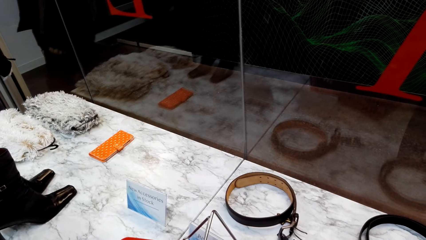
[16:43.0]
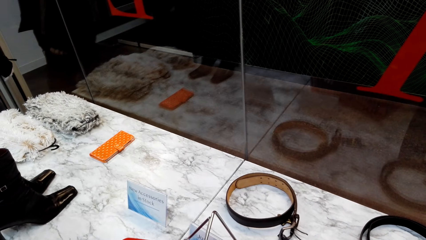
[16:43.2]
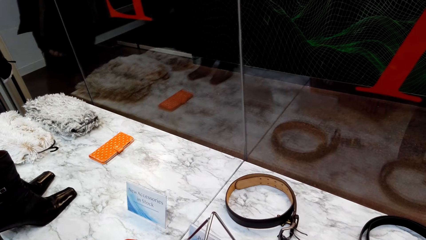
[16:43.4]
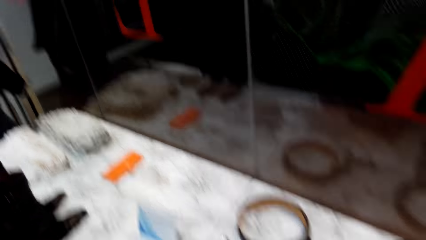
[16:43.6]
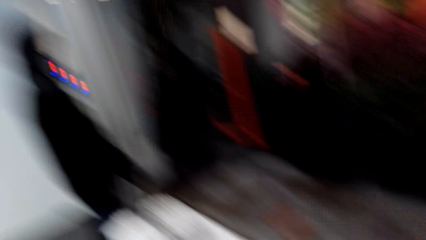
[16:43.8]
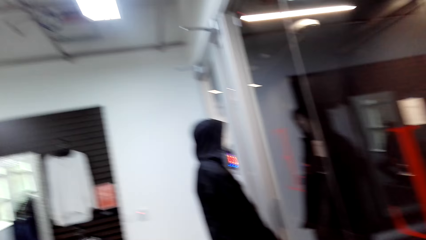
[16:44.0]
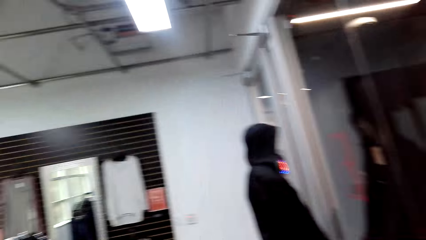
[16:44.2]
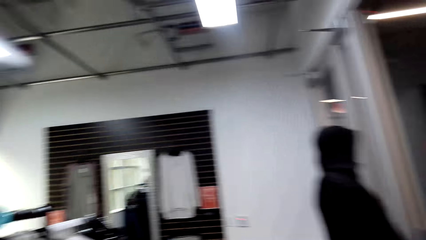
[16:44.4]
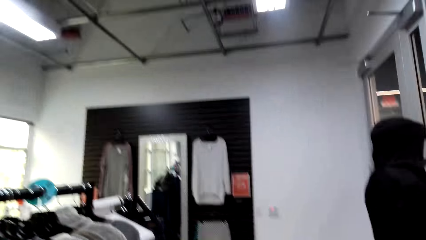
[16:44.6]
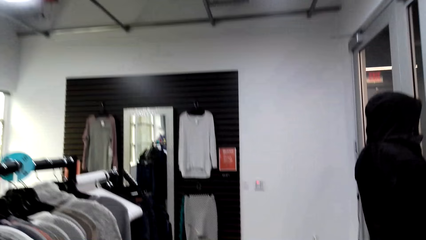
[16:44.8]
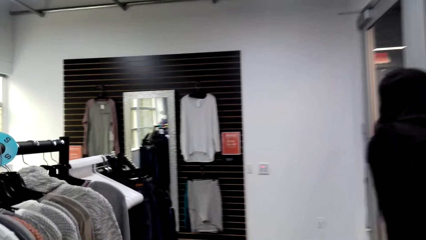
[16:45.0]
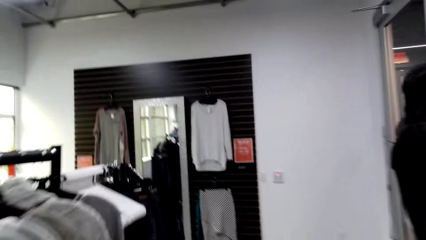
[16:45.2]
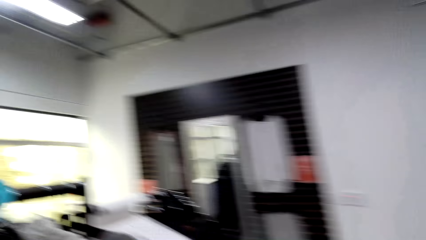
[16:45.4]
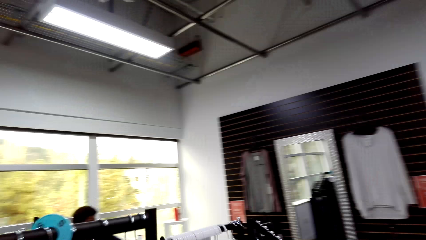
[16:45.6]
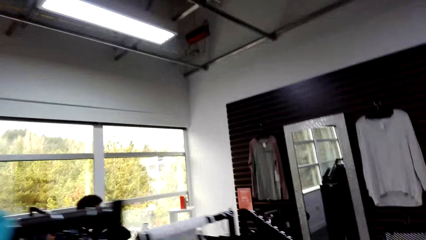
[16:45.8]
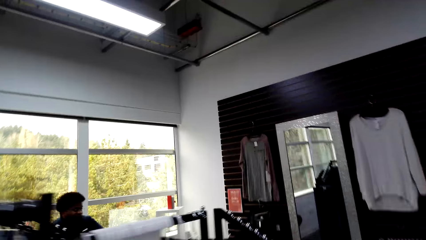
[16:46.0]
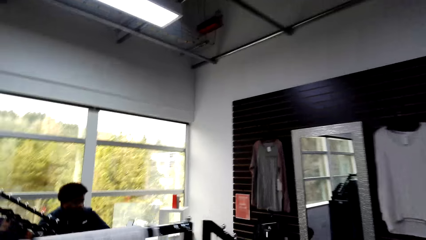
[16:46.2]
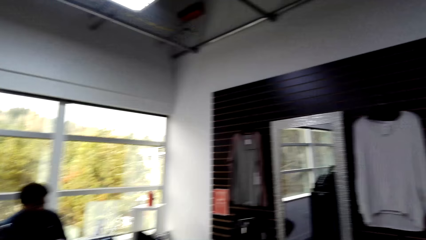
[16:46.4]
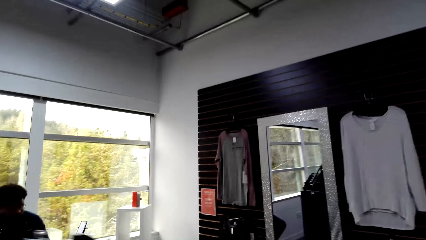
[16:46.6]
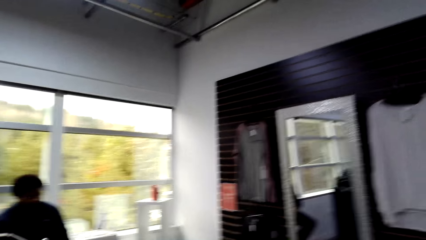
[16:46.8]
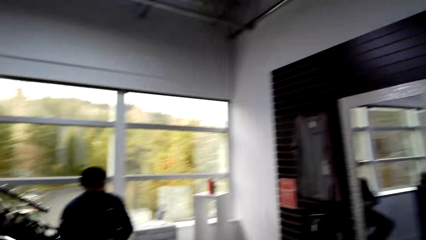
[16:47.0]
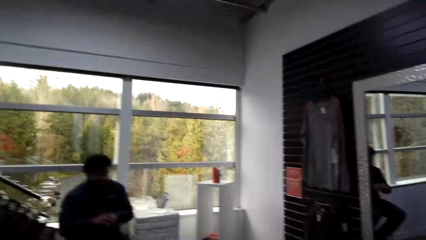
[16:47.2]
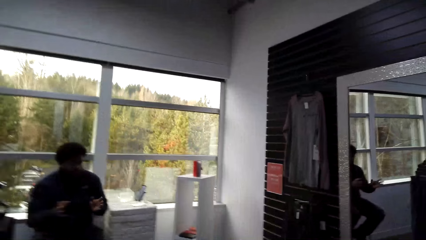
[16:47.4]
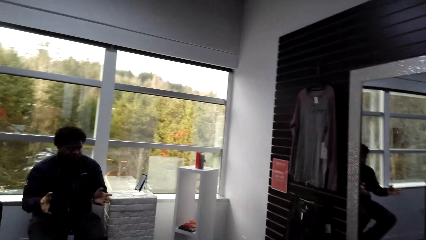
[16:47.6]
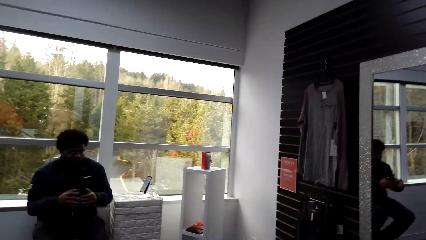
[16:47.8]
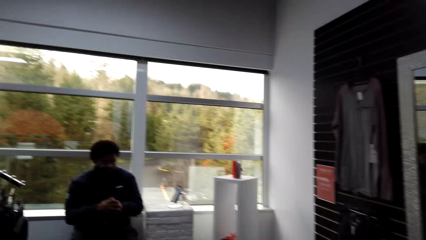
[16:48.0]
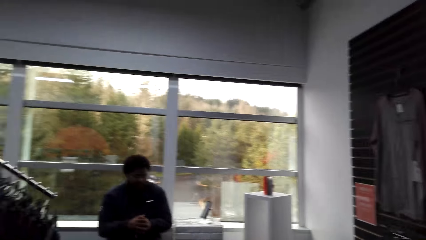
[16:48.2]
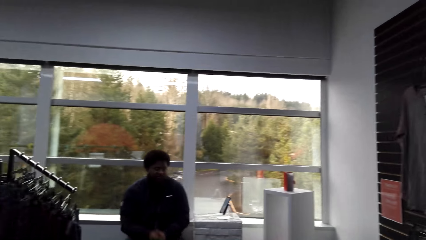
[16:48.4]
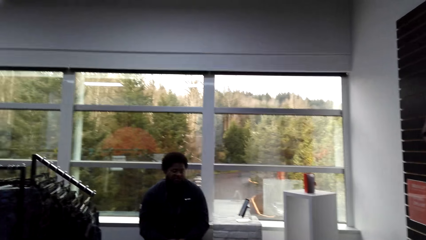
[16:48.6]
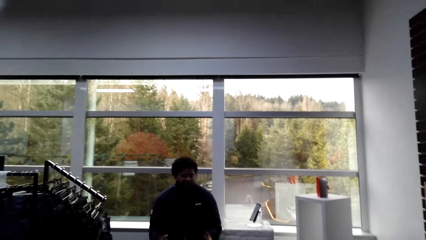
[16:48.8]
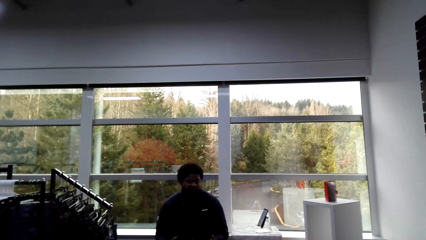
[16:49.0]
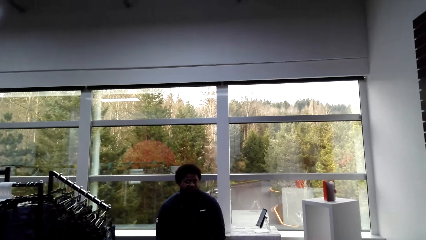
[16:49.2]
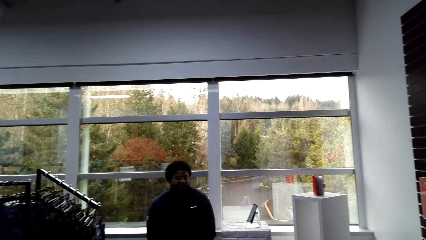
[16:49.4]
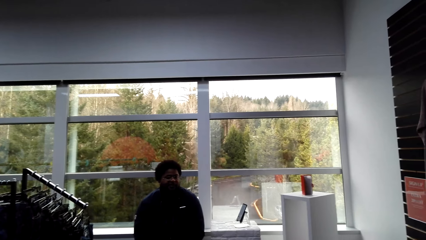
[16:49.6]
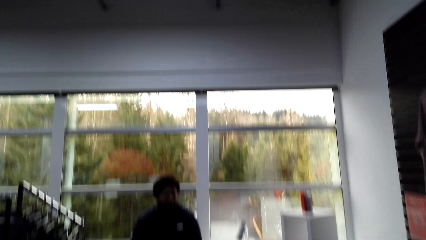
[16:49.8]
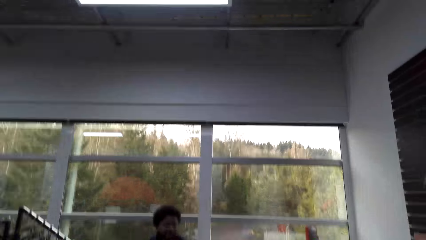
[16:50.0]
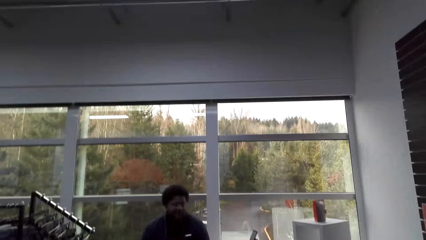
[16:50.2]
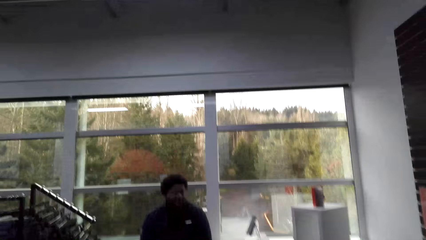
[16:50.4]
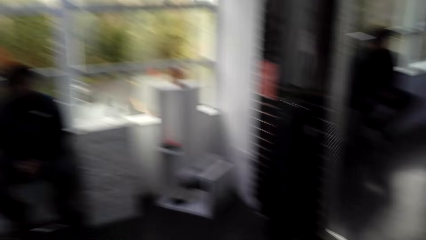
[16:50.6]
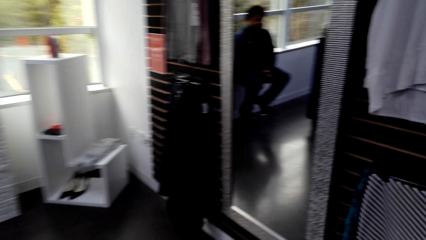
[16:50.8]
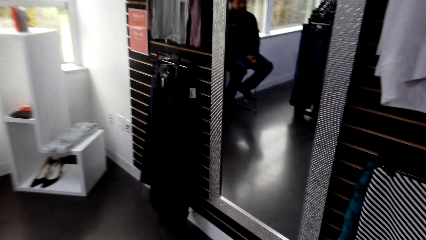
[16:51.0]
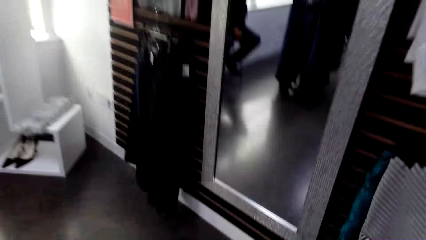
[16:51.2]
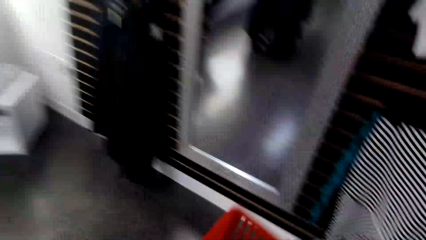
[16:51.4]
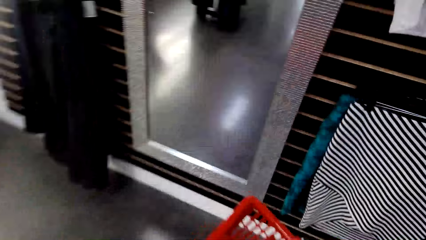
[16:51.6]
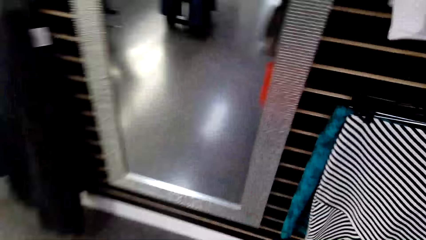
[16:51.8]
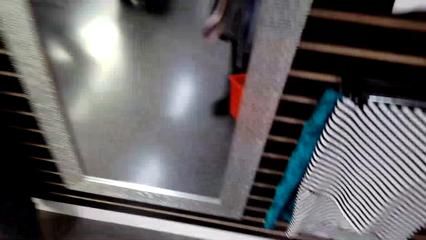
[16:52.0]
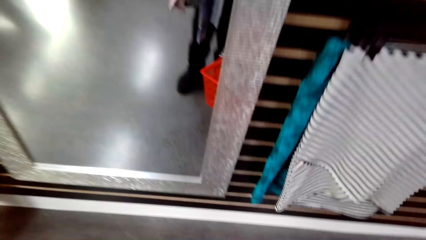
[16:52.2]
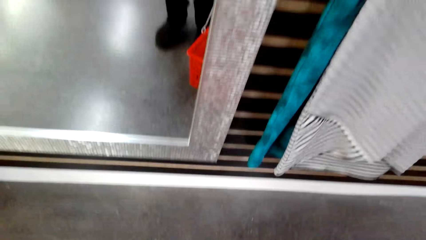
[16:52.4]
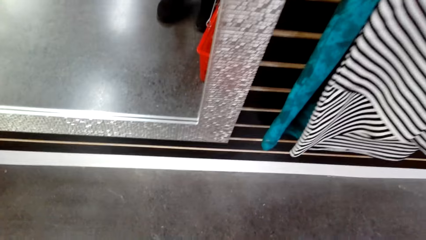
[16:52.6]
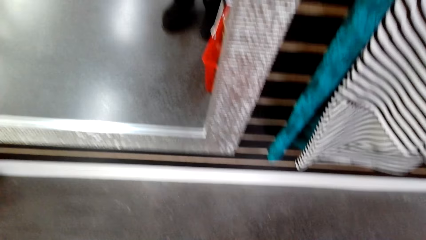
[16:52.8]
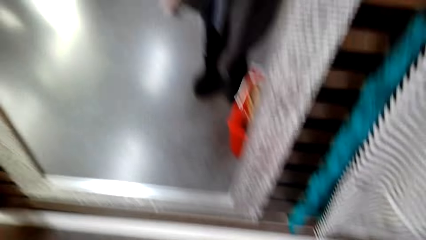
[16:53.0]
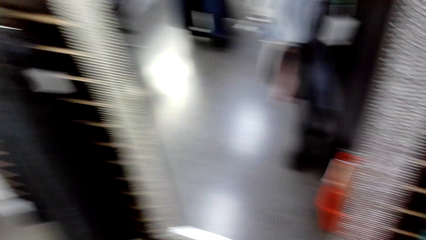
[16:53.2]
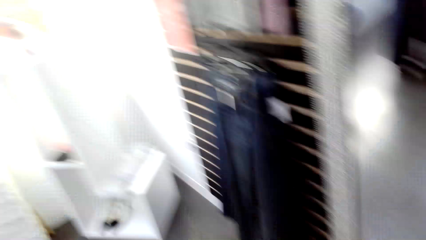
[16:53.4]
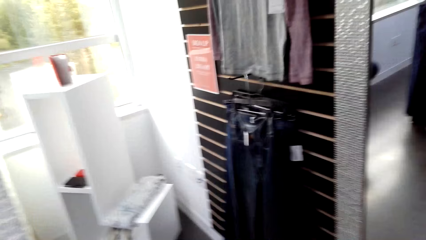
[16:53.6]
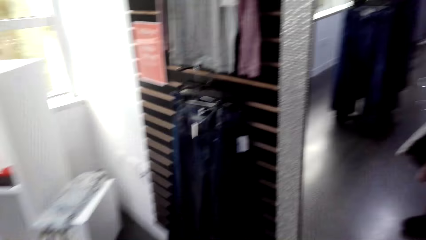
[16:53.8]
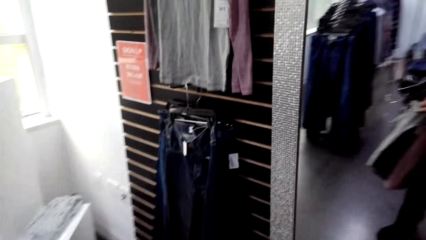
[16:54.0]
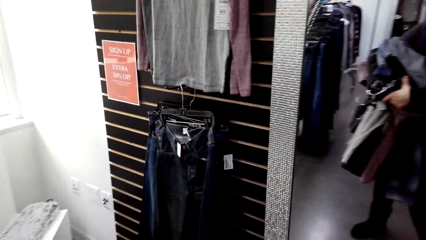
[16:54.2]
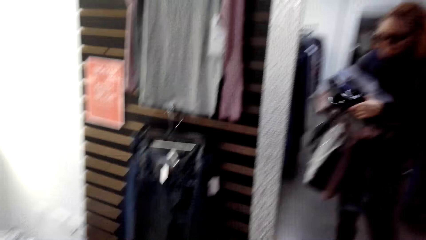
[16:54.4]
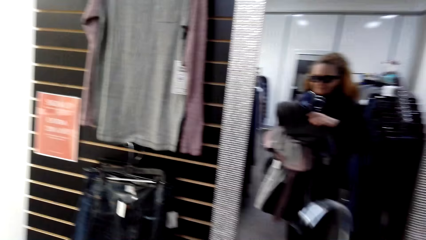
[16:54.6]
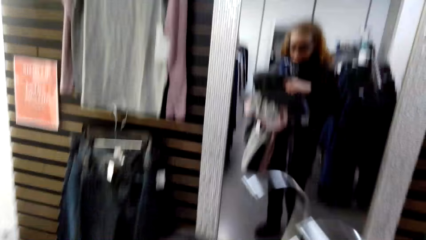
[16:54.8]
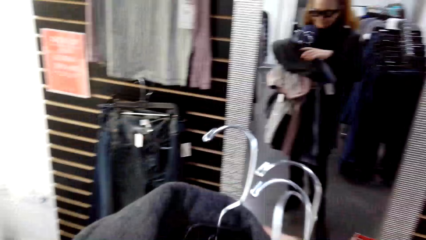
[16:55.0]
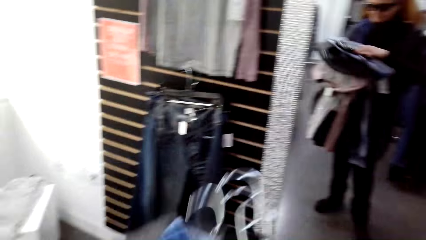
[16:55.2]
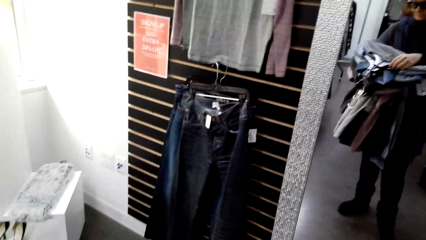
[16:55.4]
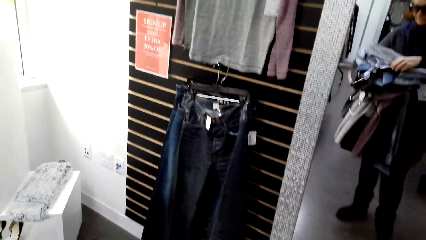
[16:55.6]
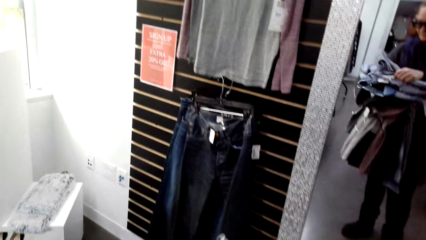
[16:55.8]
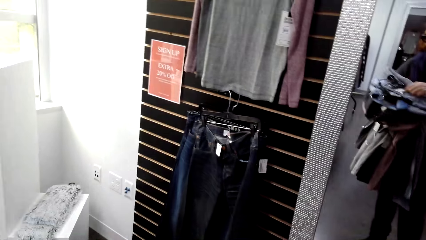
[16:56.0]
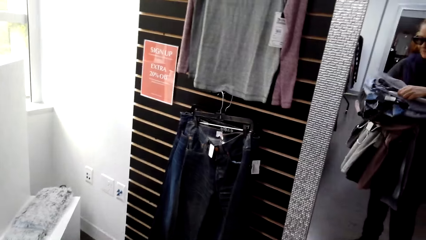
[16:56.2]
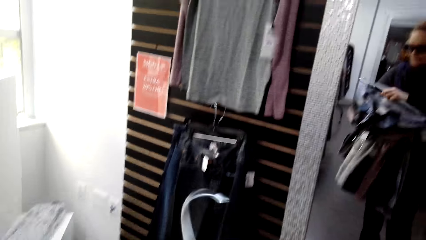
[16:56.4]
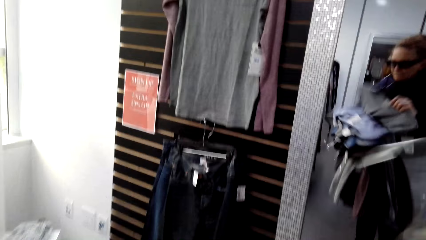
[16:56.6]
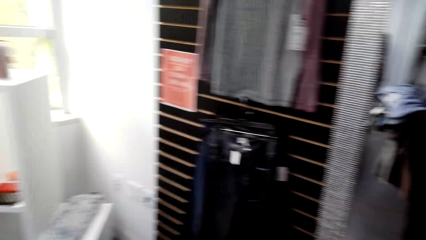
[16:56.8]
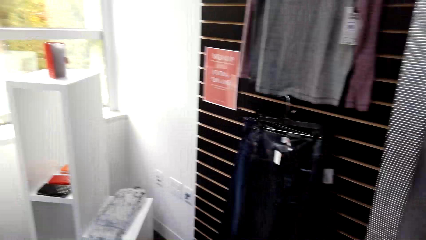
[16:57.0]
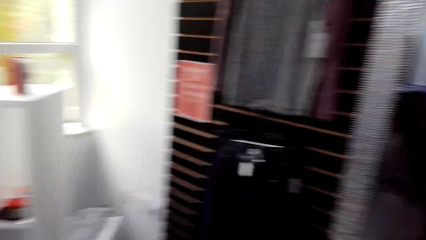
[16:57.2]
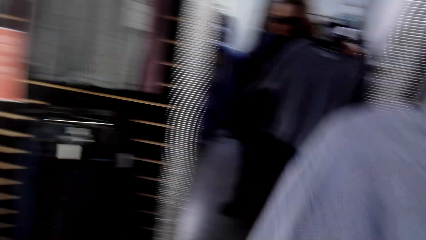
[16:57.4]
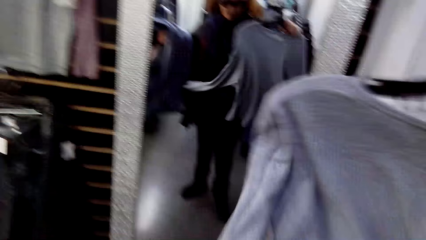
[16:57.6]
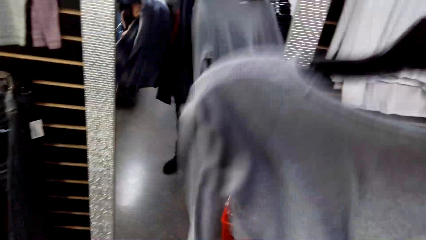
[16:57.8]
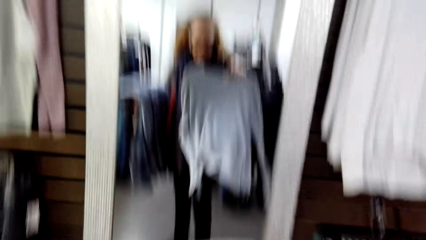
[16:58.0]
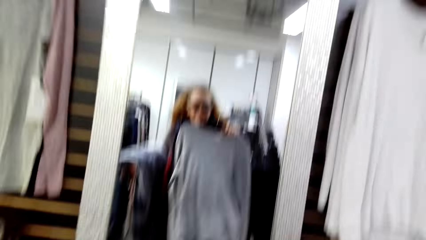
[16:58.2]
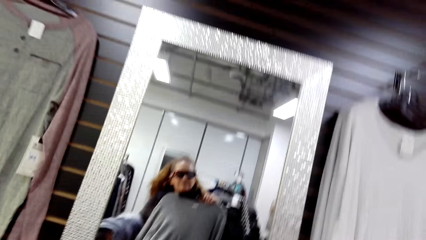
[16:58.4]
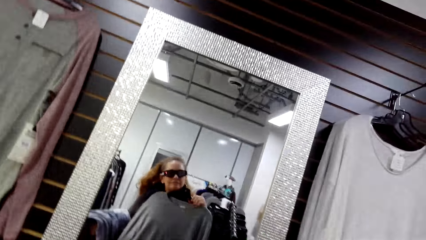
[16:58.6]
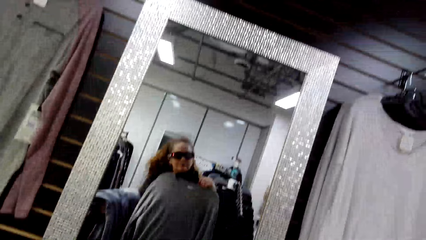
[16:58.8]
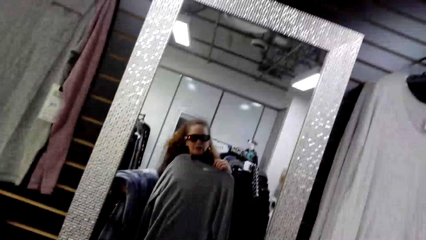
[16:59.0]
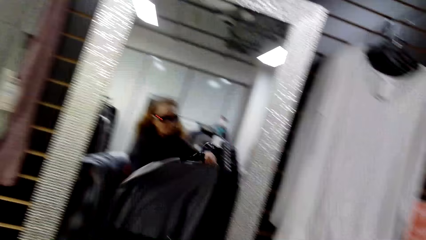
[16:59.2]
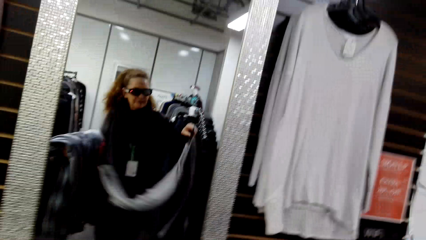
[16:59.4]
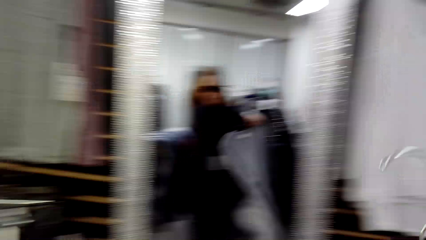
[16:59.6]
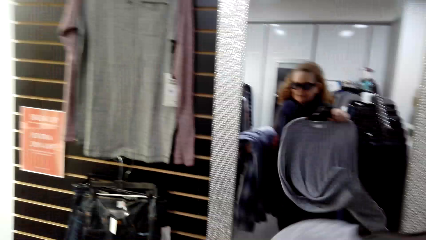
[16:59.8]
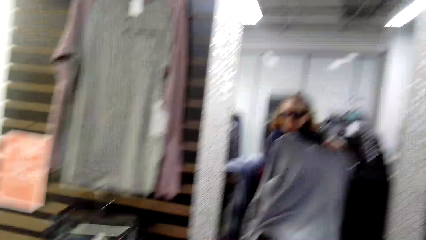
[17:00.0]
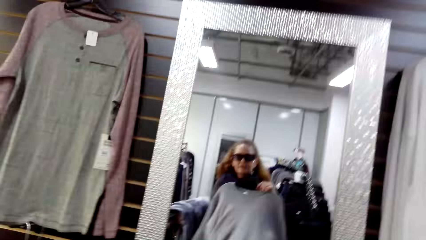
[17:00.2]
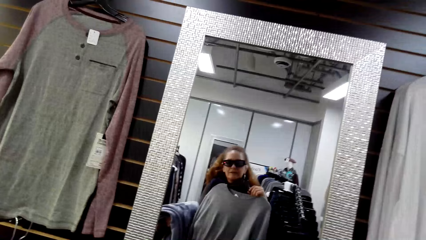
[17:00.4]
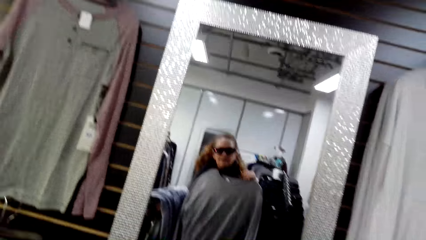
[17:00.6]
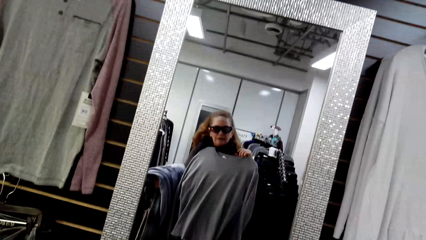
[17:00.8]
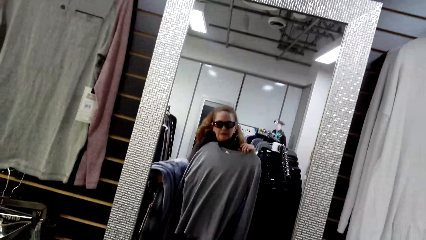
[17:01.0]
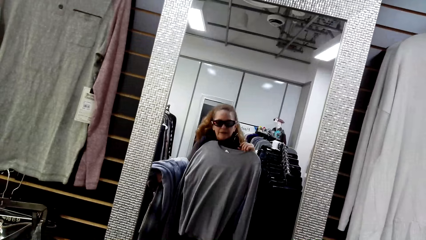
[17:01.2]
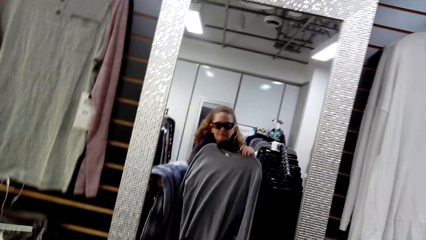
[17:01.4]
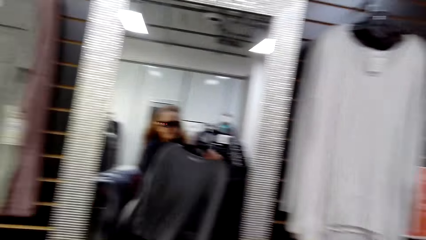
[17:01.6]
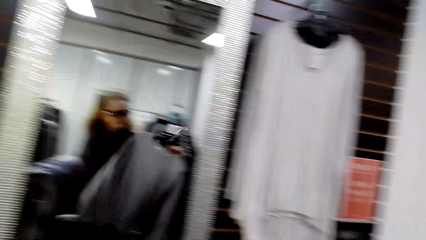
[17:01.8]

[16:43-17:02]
The camera wearer stands in the clothing store. They walk around in the clothing store. A man sits on a chair in the clothing store. The man talks to the camera wearer. The camera wearer walks around in the clothing store. They place a shopping basket on the floor. They walk around in the clothing store. They hold clothes in the store. They look at the mirror. They fit the clothes in the store. They lift a cloth.
